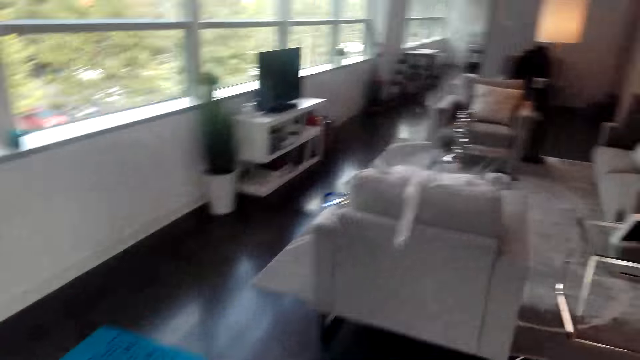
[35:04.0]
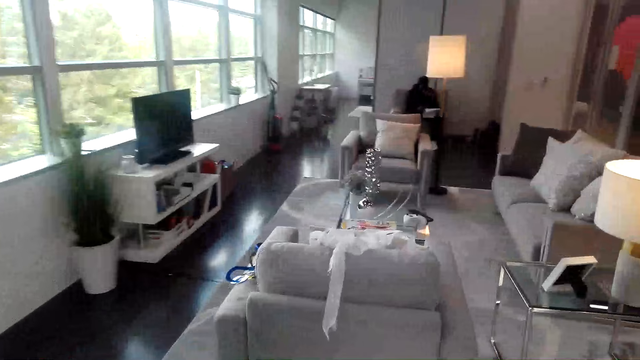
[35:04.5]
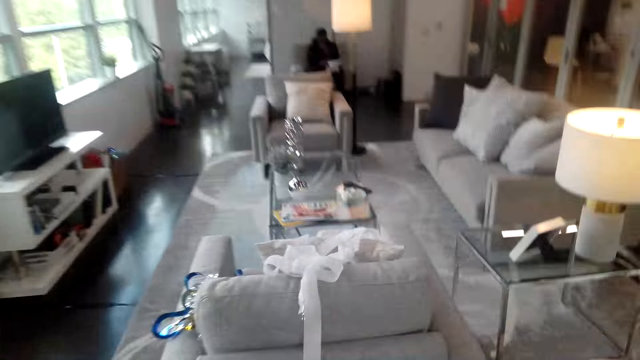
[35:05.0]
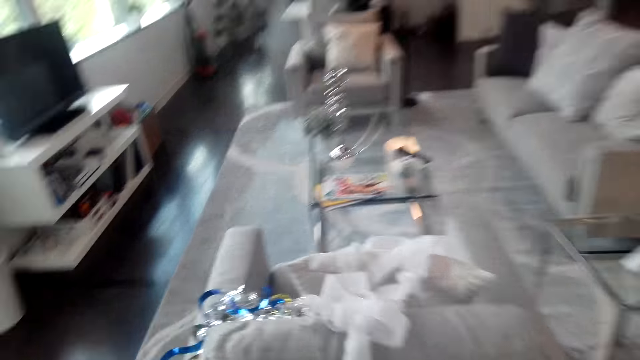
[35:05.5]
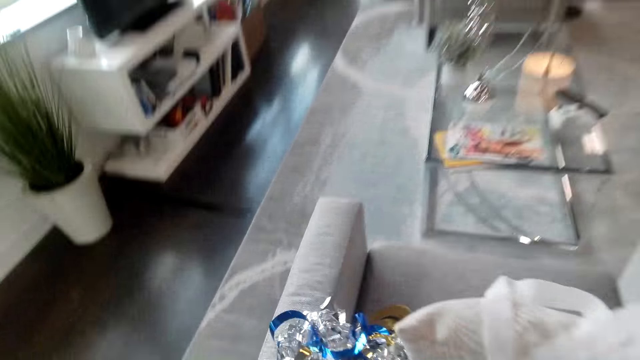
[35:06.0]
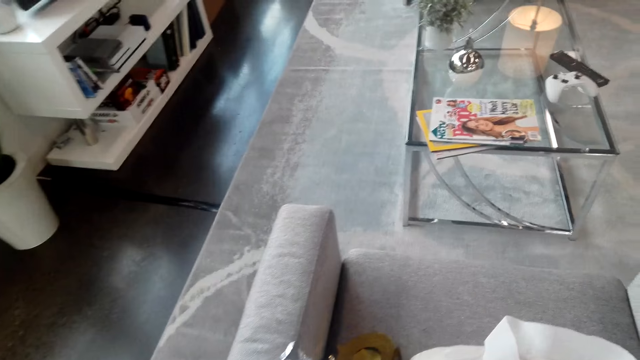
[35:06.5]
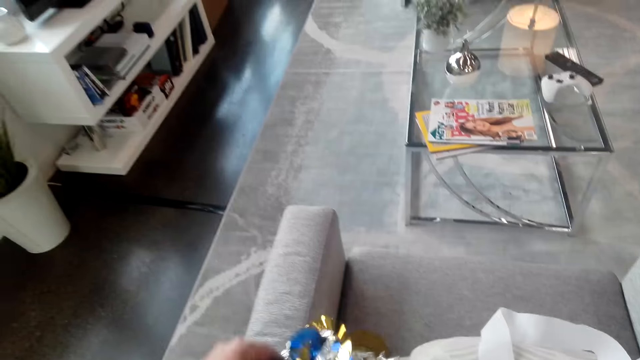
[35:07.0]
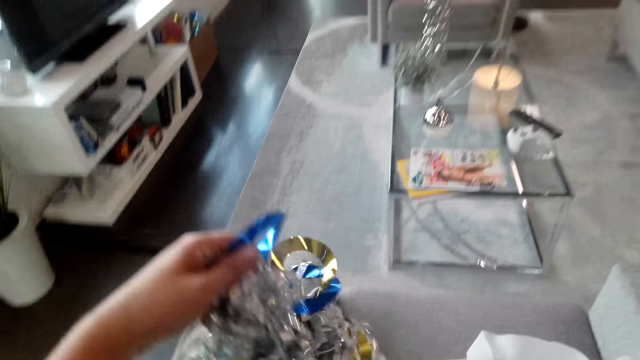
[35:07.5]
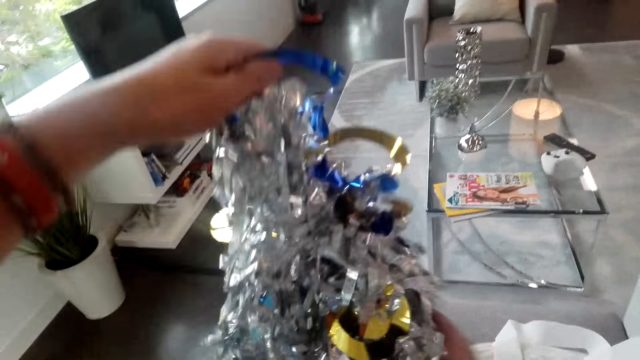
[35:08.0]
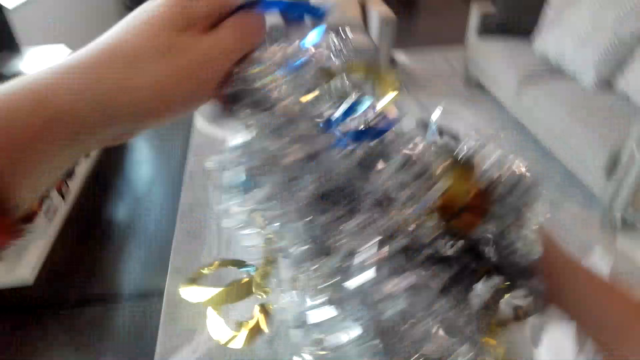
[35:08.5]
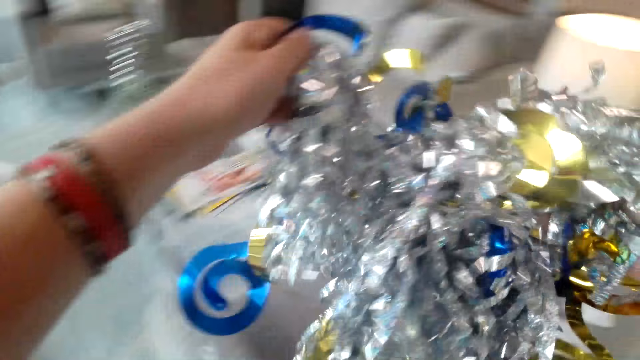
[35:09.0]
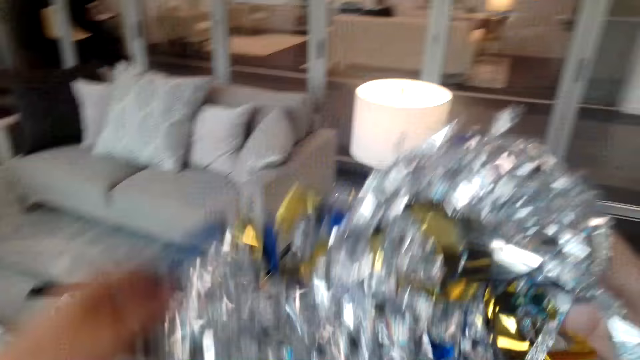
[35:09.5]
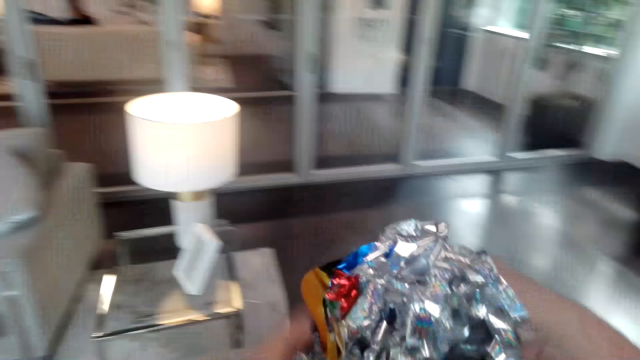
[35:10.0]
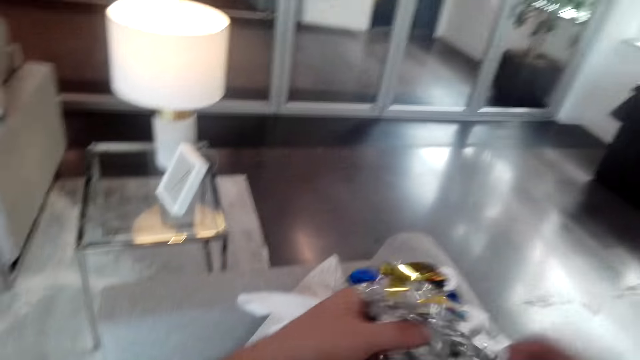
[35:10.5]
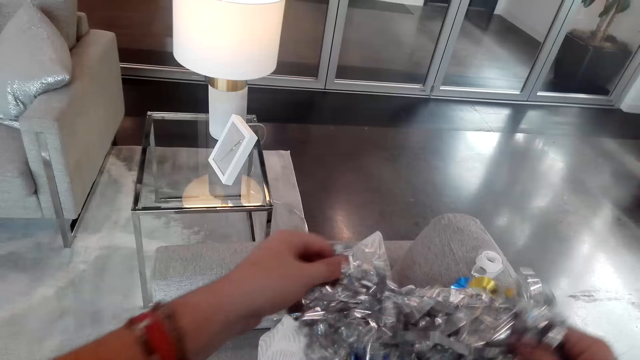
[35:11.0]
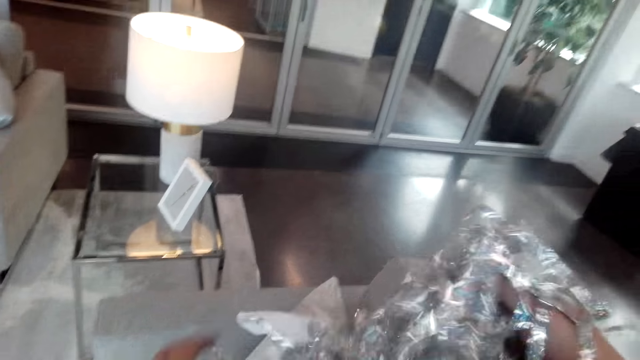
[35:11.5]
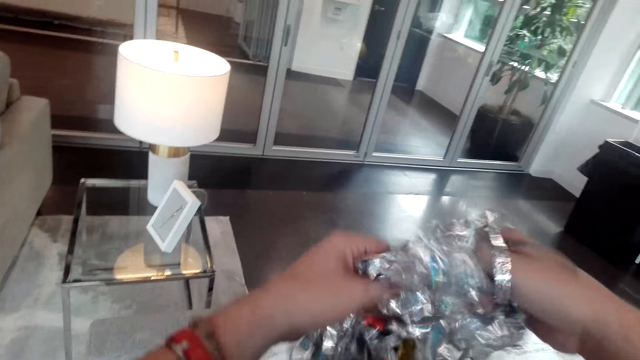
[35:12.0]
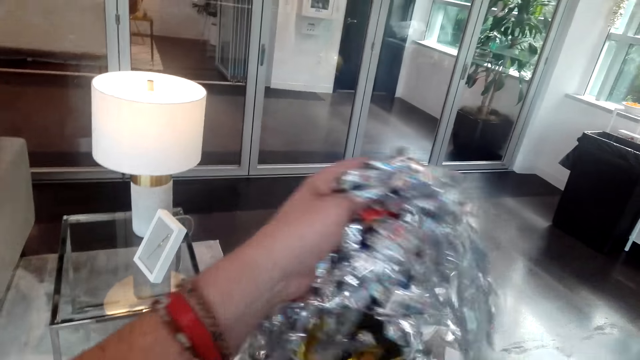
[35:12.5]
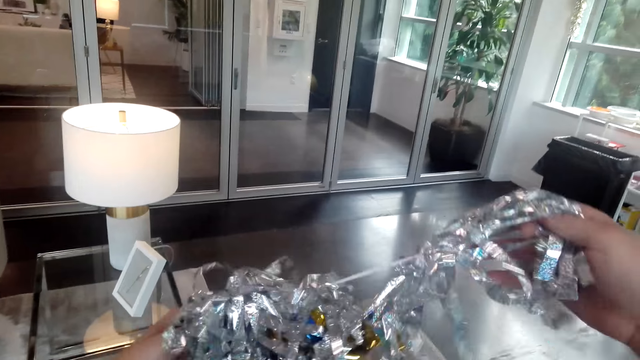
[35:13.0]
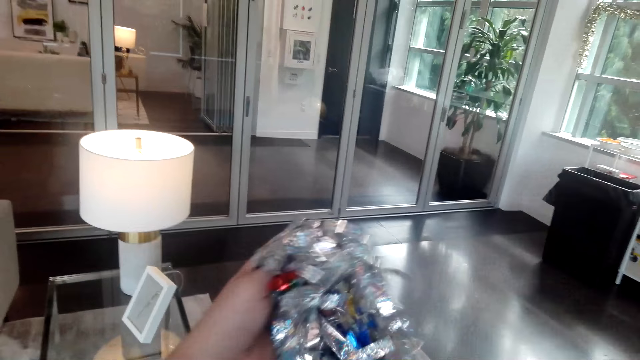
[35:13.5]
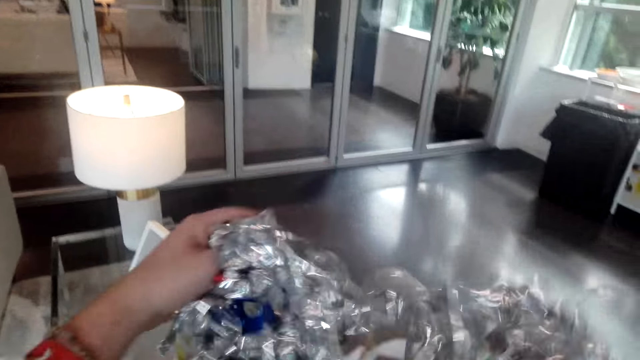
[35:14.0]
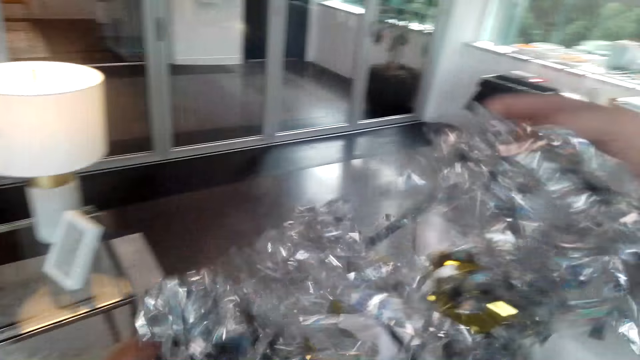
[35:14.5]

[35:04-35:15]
The camera wearer picks decorations from the chair. They touch the decorative ribbon. They untangle the decorations.

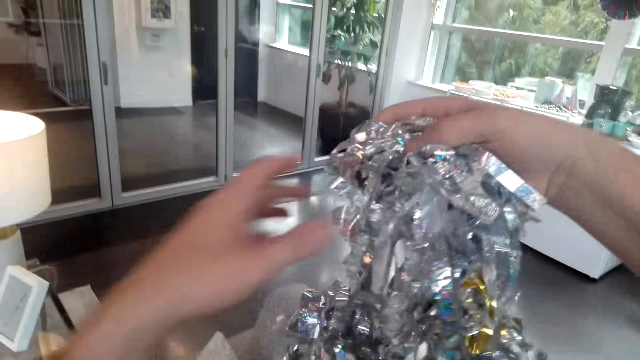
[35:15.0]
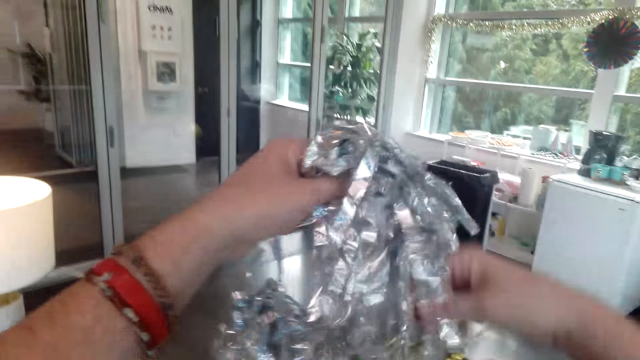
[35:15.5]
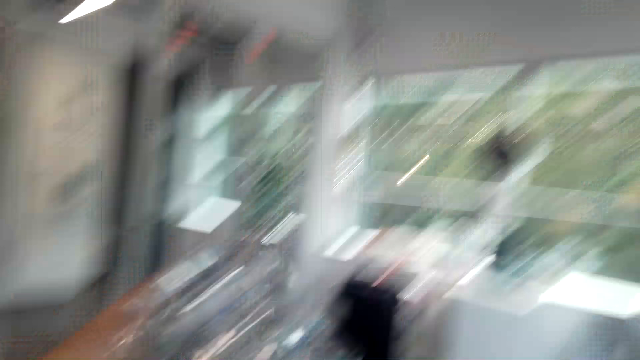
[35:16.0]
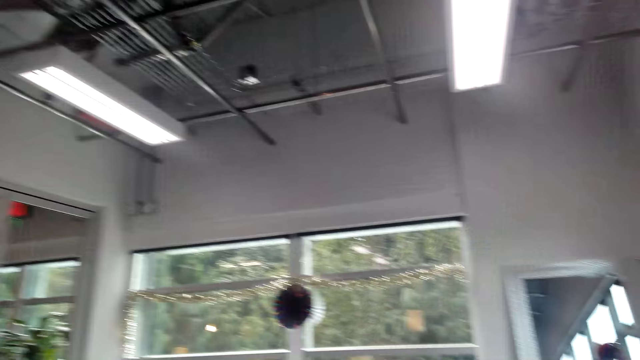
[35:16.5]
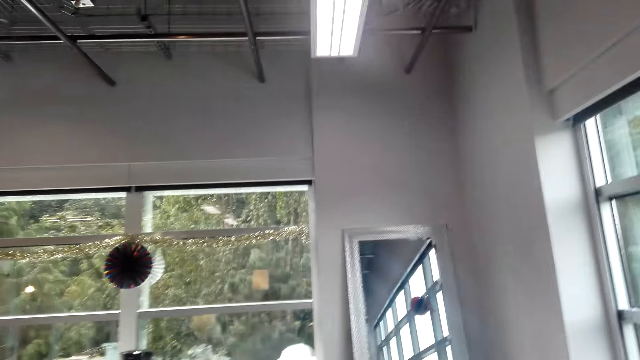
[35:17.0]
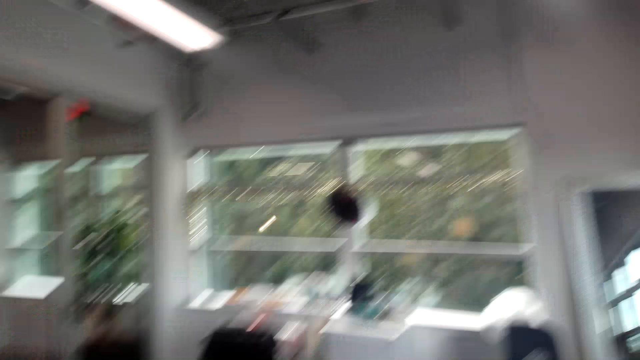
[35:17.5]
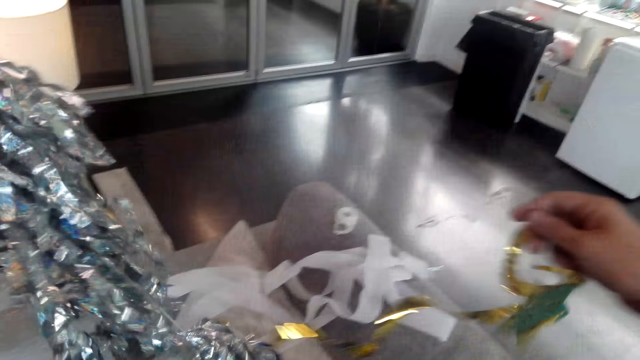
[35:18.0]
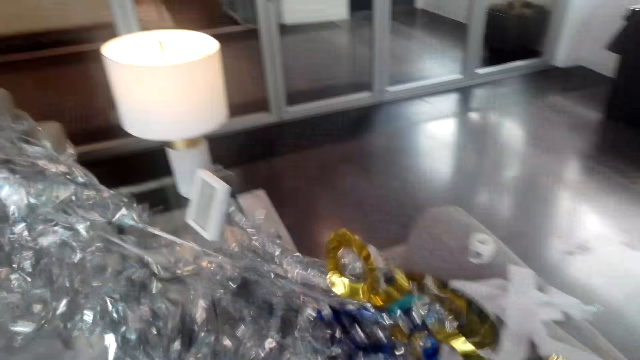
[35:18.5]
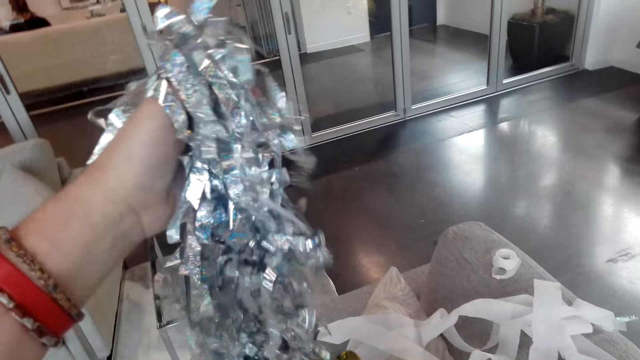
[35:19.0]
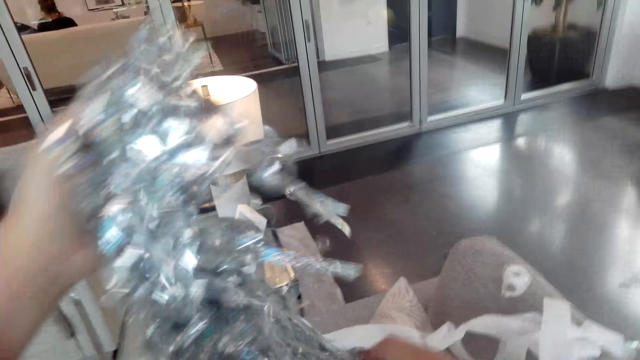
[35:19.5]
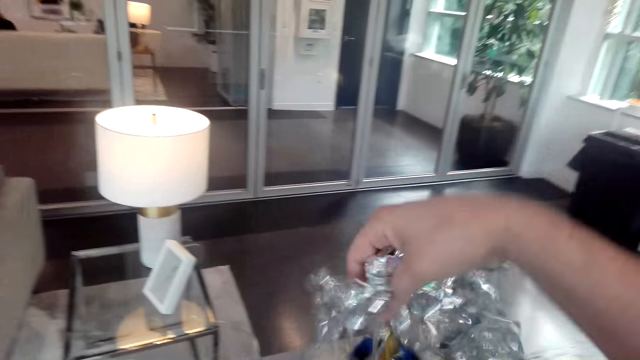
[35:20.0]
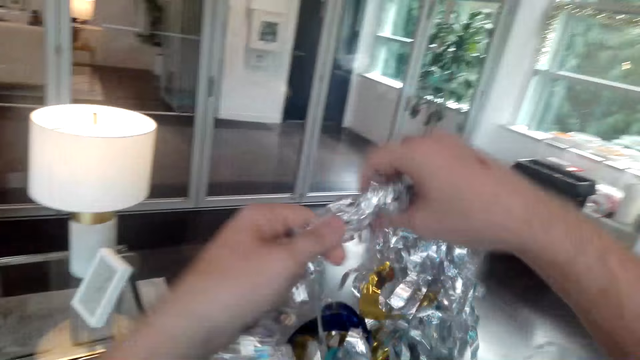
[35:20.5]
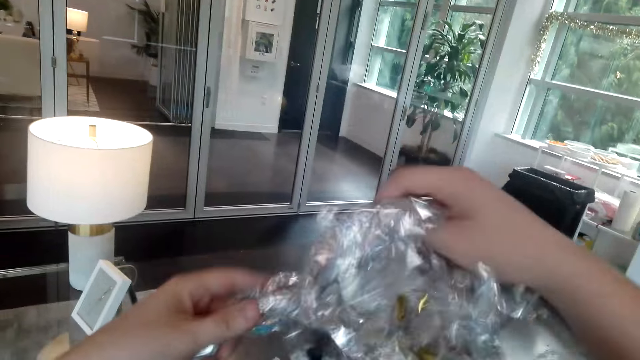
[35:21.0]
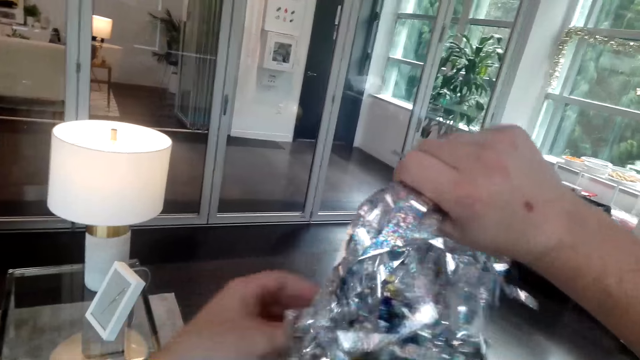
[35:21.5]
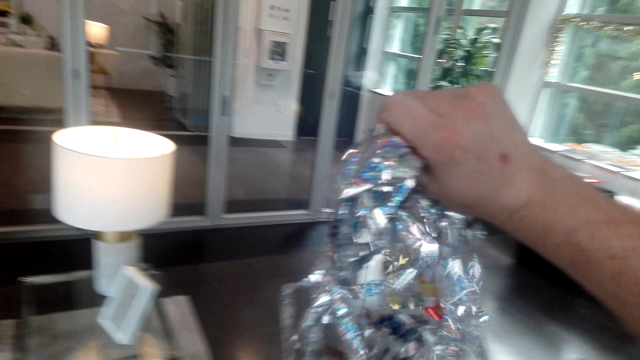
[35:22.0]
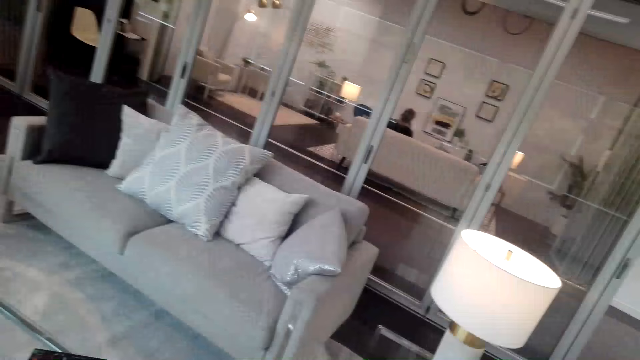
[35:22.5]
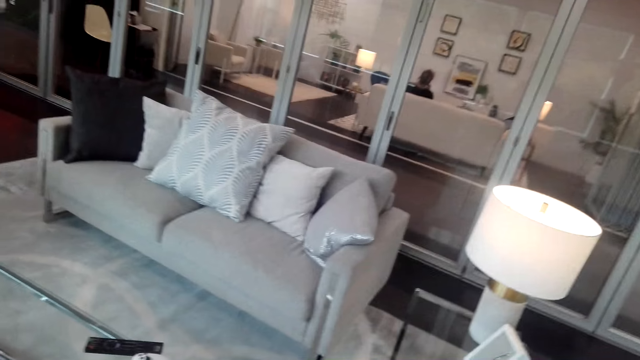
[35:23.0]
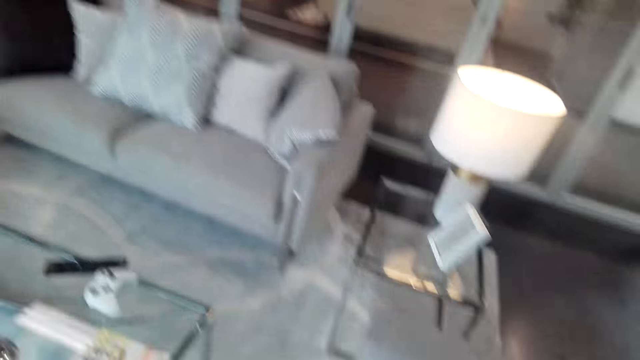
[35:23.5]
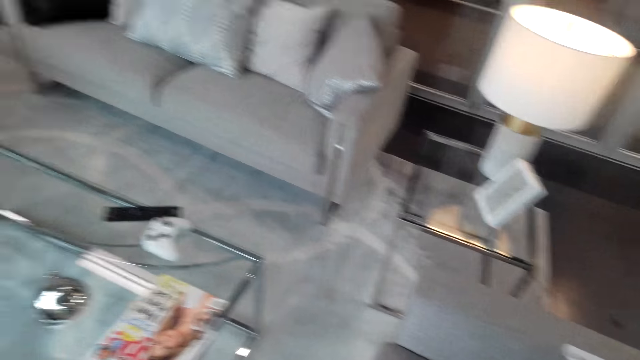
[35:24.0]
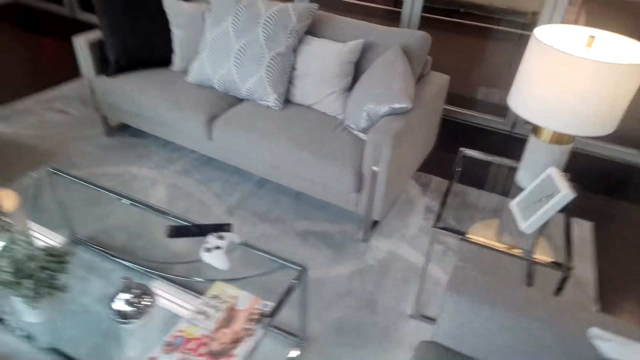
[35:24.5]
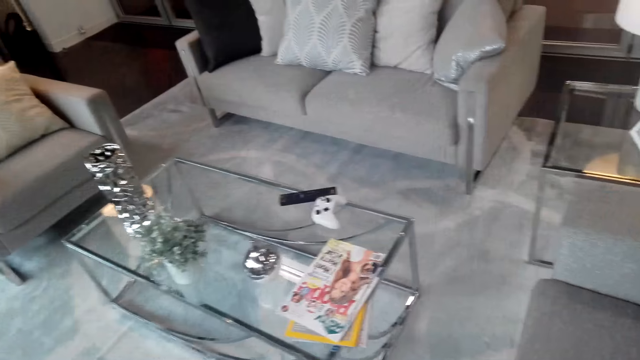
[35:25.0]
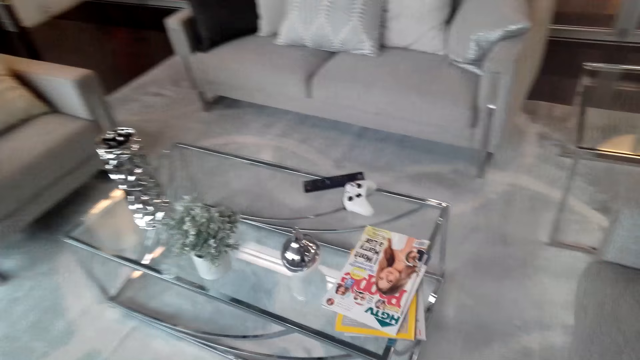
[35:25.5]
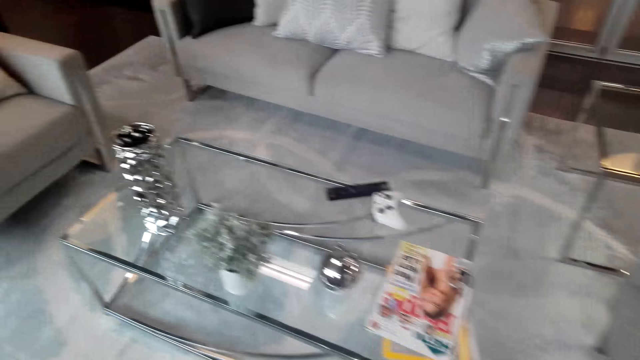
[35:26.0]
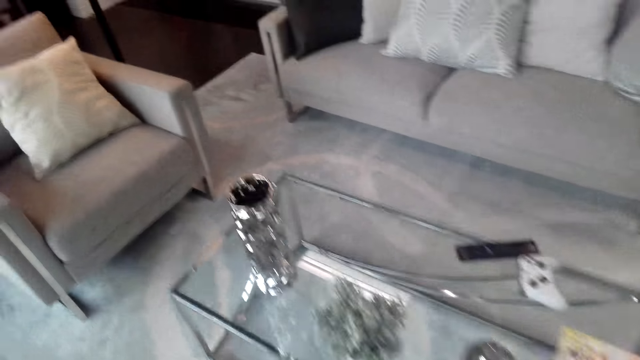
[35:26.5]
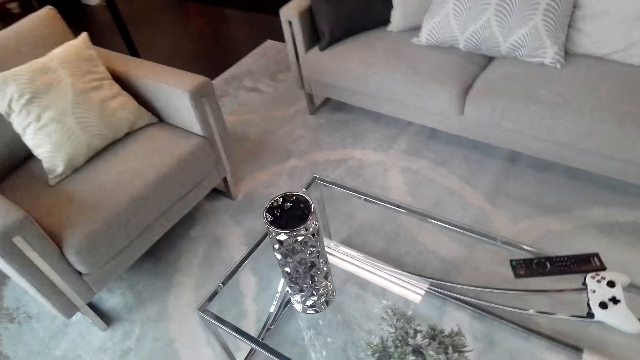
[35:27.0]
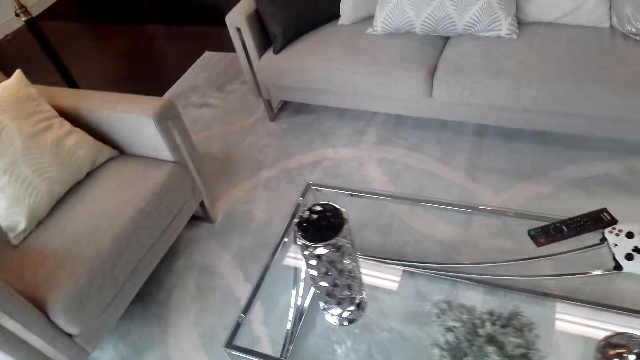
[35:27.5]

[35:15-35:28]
The camera wearer walks around the room. They touch the decorative ribbon. They walk around the room.
